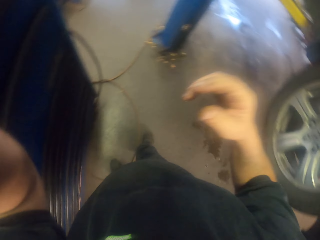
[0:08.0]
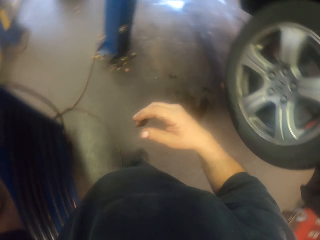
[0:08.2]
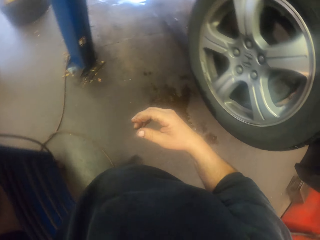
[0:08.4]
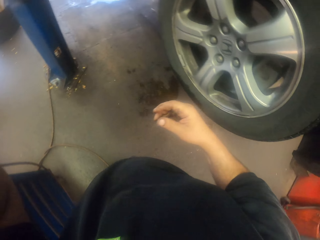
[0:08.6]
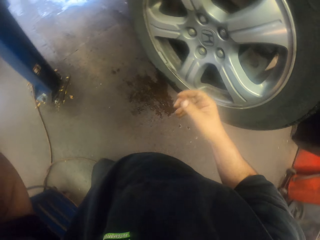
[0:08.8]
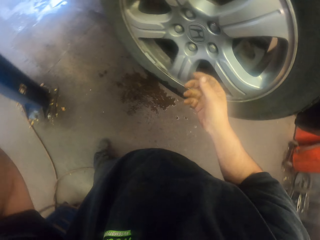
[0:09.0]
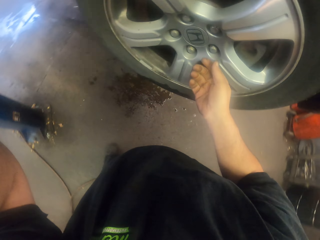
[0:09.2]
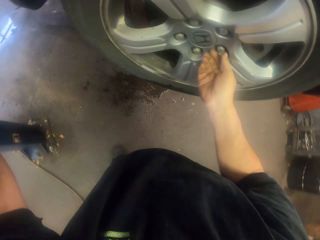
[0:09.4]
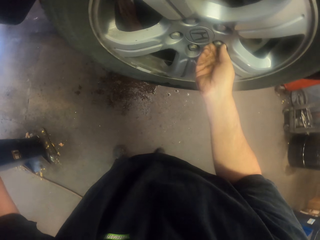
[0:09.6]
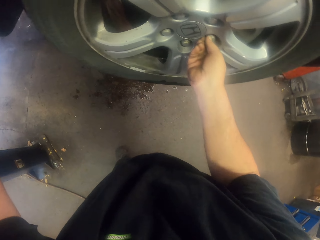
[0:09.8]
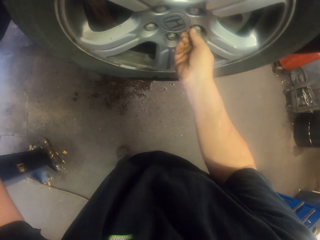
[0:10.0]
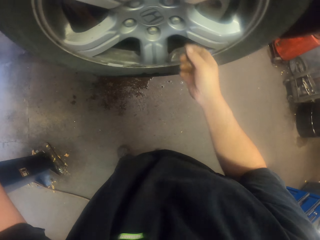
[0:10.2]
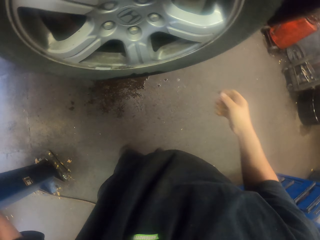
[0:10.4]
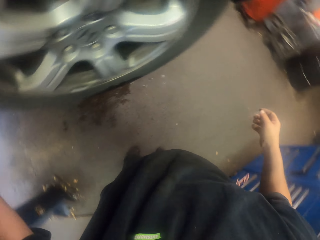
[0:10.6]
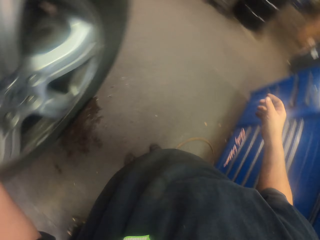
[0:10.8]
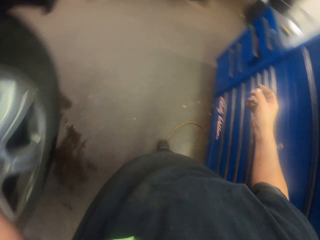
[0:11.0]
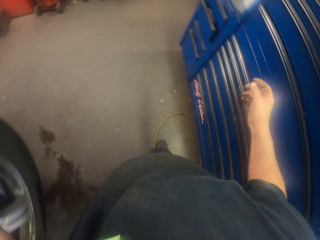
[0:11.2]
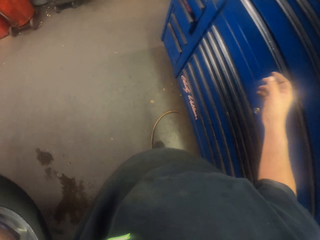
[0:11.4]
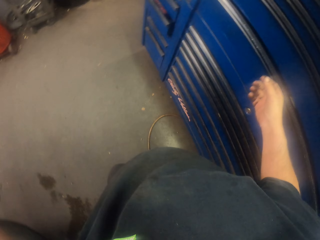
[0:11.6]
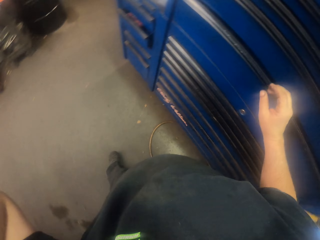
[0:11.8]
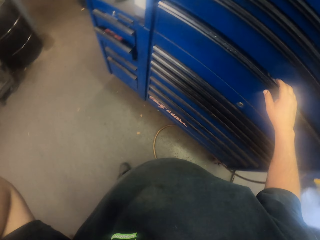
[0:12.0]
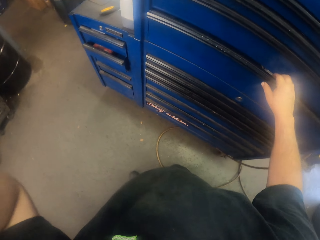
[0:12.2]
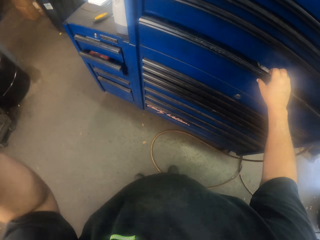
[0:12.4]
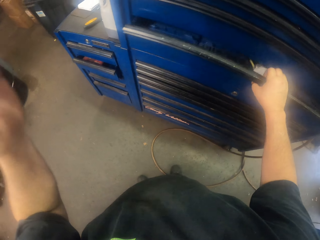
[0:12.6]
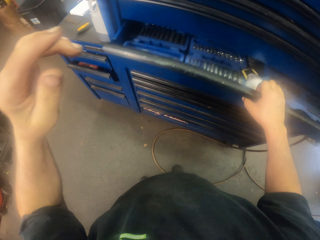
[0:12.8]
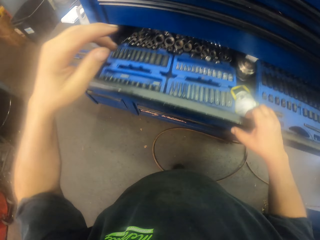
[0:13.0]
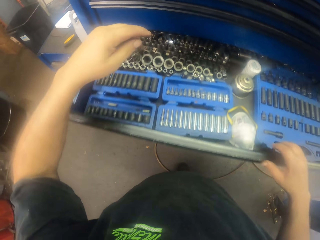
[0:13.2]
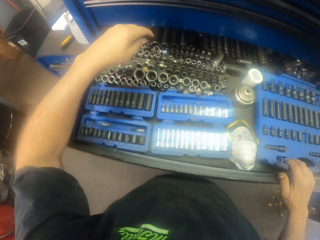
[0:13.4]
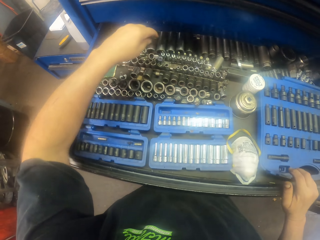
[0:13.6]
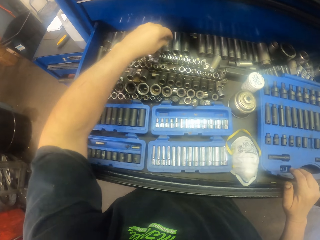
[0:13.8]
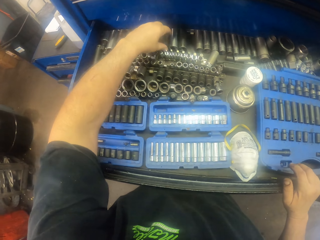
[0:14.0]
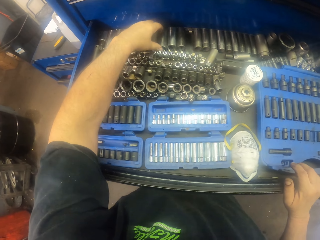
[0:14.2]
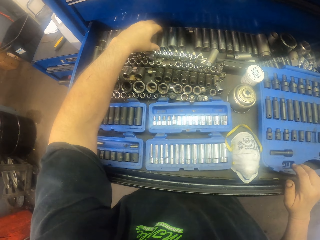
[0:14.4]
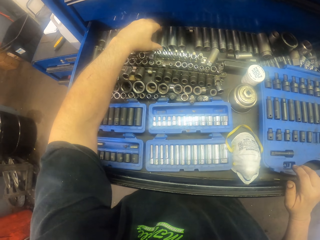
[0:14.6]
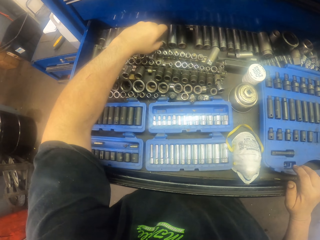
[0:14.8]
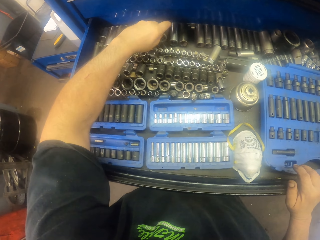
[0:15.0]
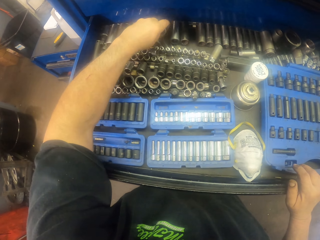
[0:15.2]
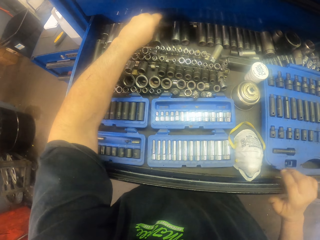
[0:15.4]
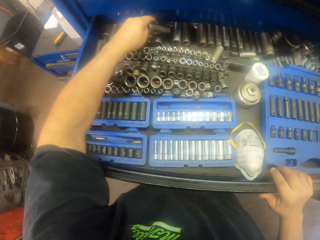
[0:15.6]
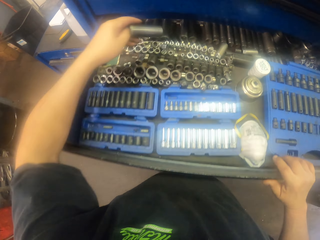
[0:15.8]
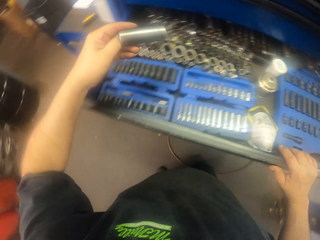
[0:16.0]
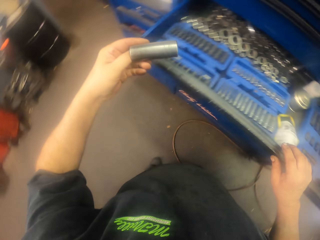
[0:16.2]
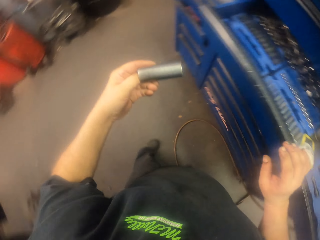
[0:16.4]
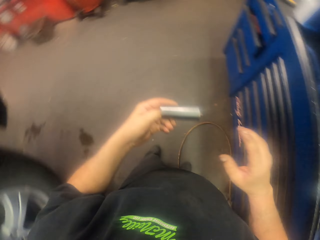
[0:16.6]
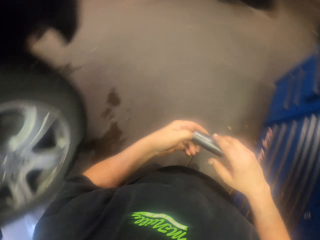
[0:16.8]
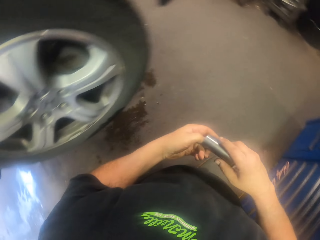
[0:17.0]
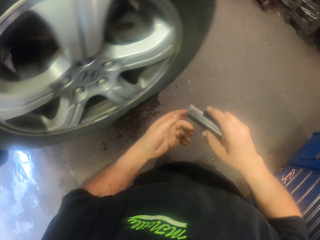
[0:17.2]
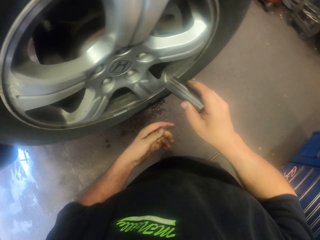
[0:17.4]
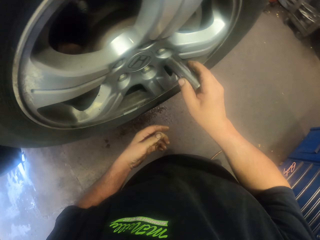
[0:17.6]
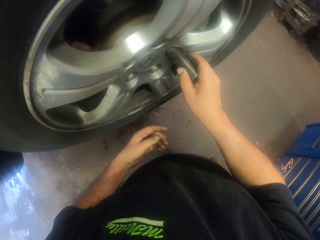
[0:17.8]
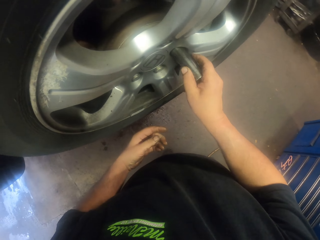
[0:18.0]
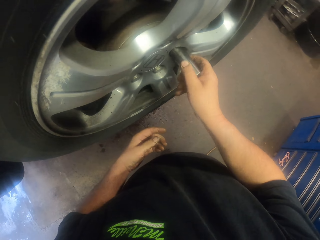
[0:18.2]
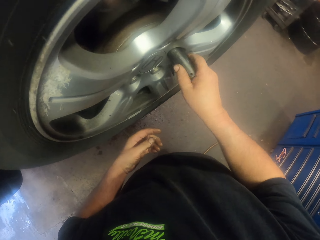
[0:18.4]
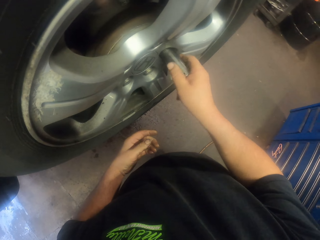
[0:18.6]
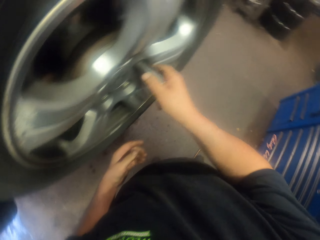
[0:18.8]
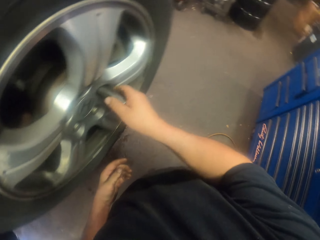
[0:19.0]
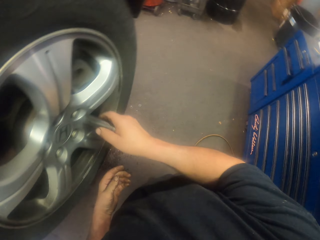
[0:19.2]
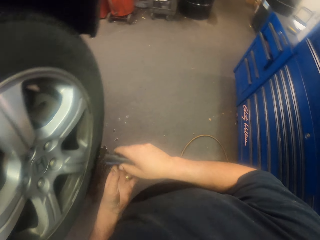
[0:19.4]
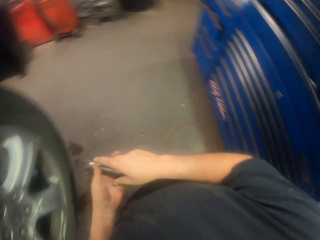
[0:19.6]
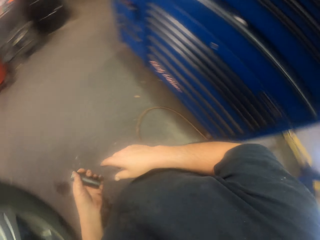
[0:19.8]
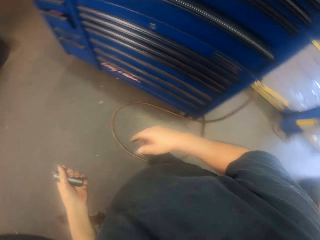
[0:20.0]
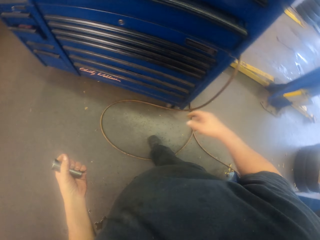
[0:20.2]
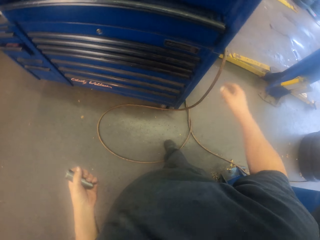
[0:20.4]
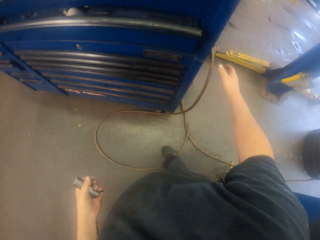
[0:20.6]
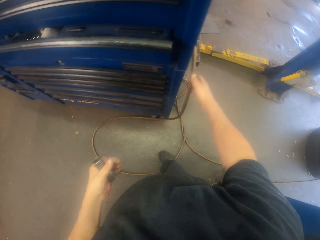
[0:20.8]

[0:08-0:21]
The camera wearer holds a wheel. They touch the wheel lock nut. They turn around. They open a tool box. They pick up a wheel lock nut remover. They hold a tube. They turn around. They rotate the wheel lock nut remover into the wheel lock nut. They put the tube in the wheel. They turn to the side.

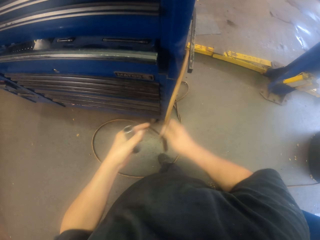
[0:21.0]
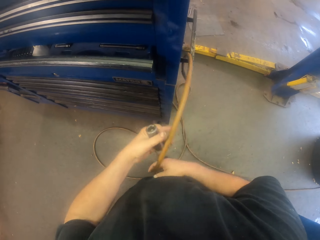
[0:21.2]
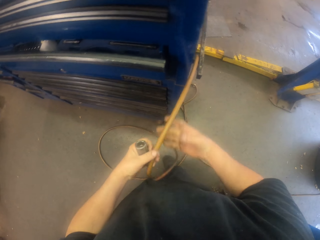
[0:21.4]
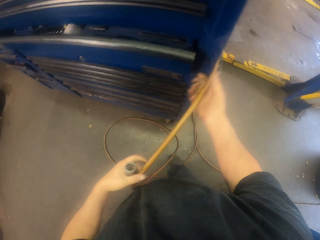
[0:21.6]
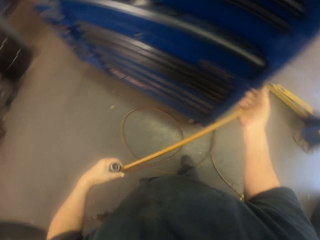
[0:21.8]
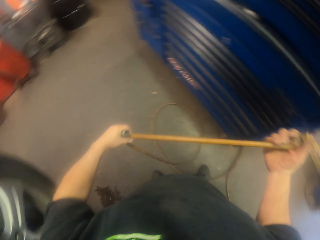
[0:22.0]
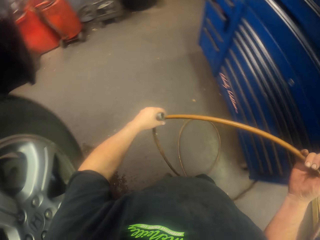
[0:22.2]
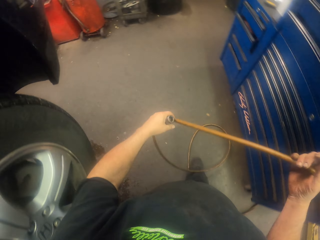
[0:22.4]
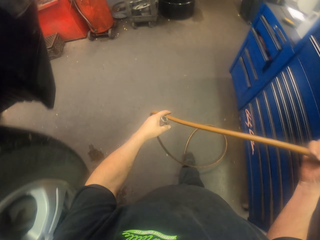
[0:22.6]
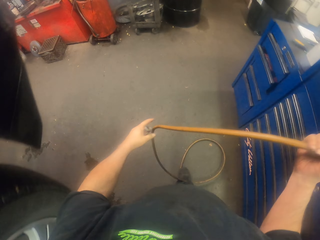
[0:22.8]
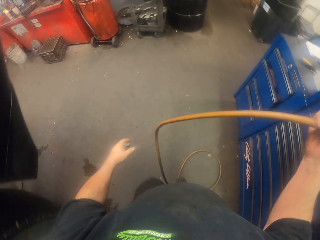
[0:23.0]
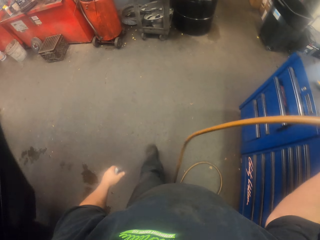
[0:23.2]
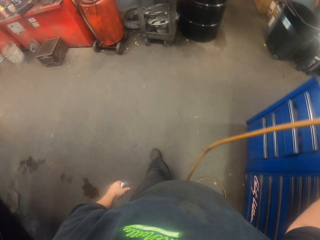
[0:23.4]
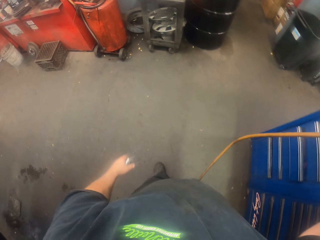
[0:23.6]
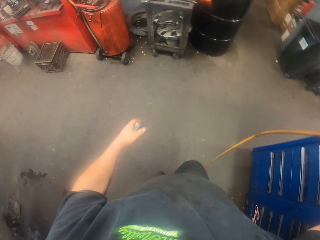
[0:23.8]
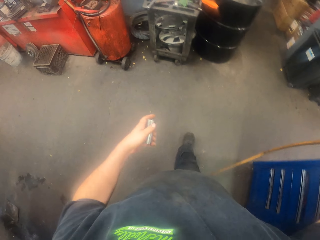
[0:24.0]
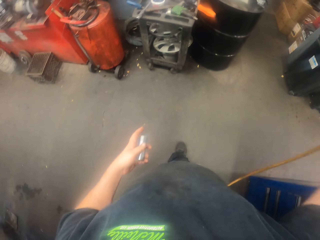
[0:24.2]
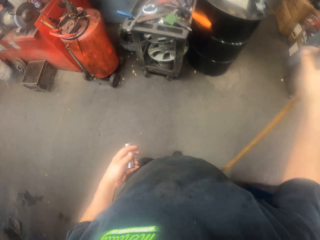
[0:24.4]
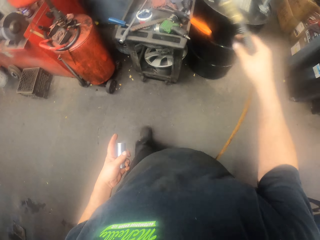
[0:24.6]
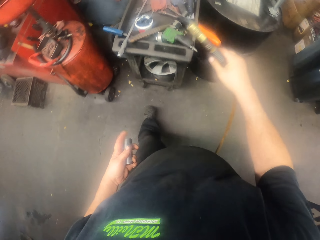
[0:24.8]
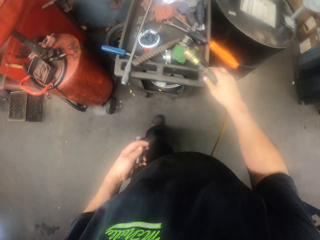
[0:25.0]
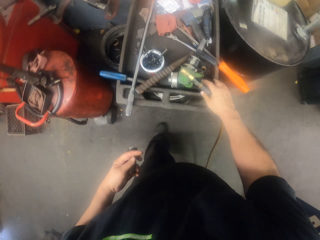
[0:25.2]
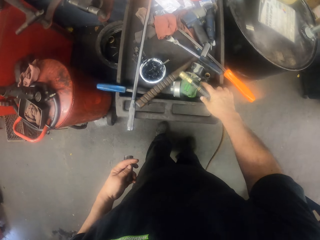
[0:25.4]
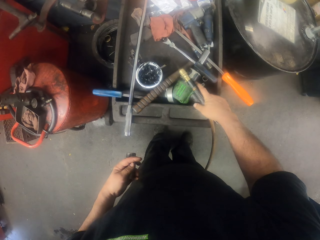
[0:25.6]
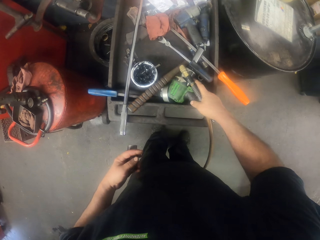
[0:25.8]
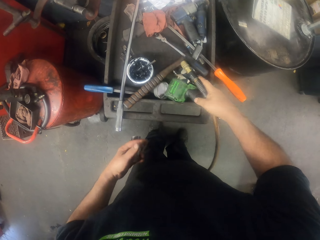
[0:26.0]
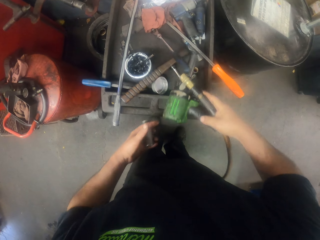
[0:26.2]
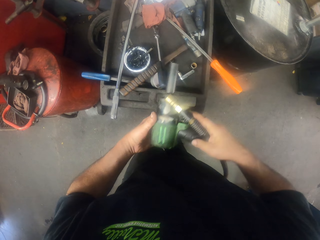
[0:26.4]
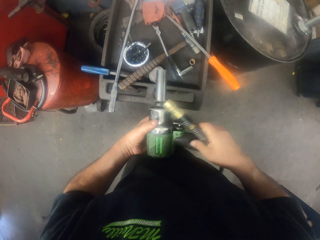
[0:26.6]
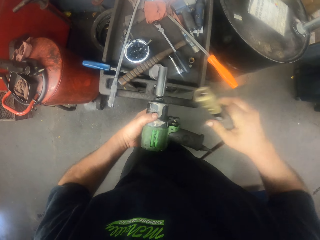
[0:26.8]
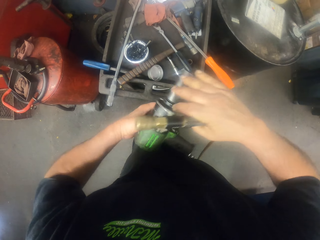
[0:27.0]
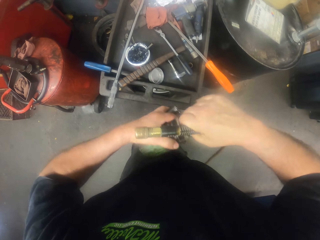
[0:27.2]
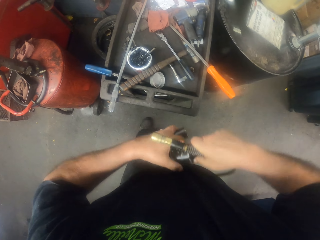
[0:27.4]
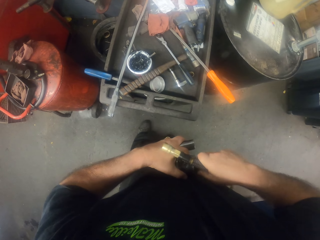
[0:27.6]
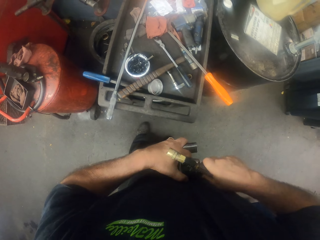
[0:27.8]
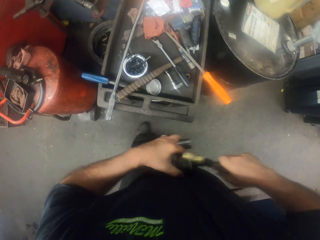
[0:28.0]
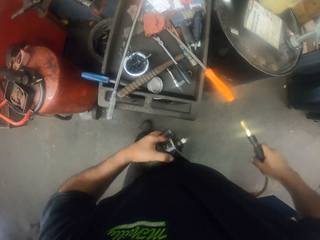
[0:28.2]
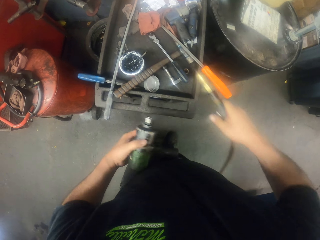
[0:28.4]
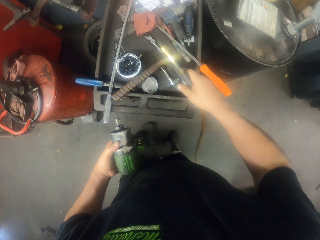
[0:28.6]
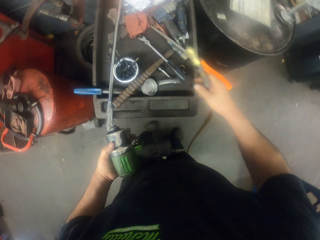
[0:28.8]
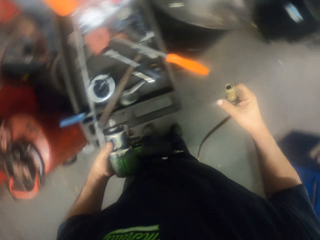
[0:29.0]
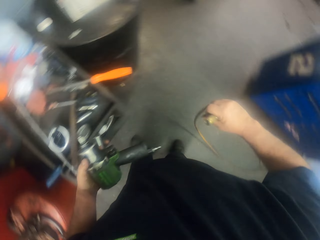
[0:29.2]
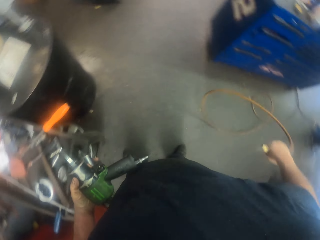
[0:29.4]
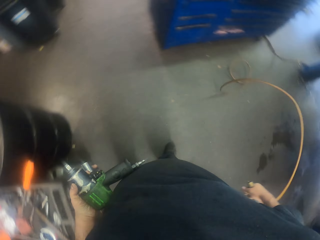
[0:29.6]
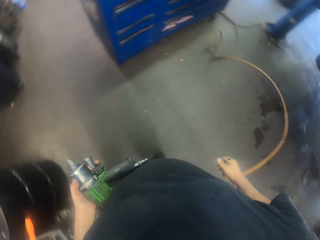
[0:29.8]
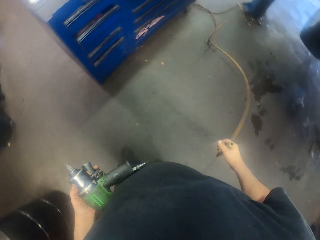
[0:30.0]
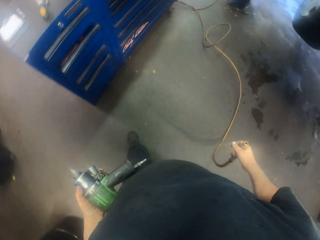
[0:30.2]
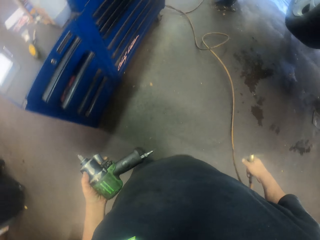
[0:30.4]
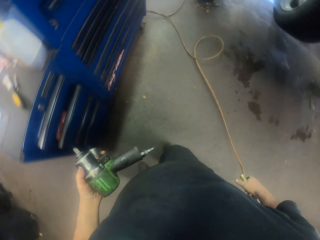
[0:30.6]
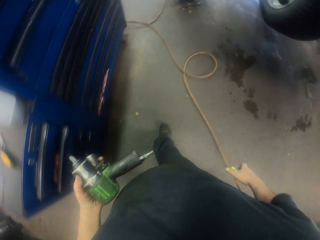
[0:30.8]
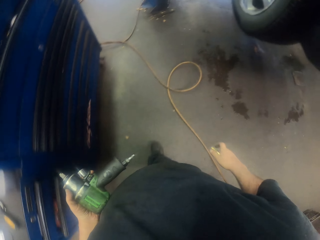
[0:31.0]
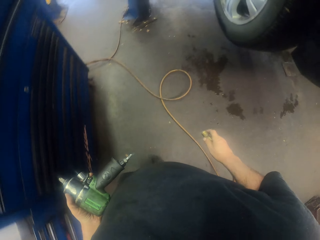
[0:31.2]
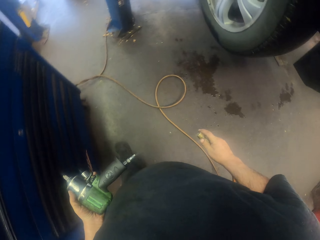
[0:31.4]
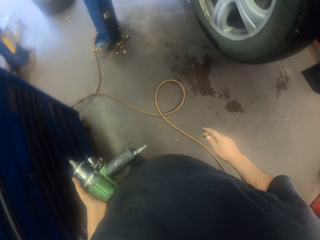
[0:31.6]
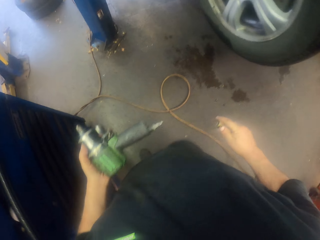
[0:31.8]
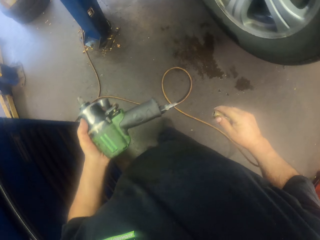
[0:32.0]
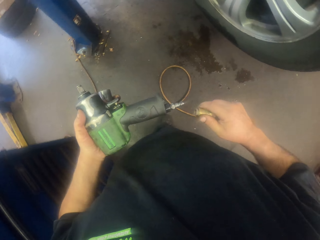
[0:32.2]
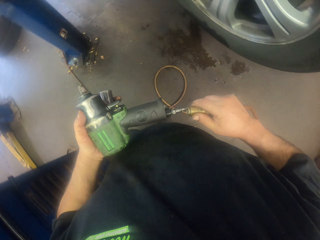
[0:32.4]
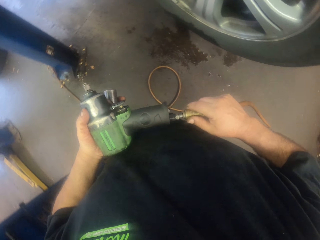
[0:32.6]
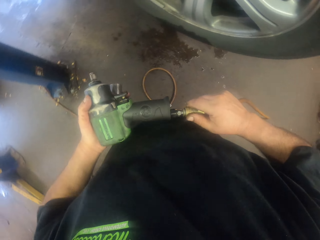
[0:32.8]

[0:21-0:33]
The camera wearer pulls a hose pipe. They hold the pipe. They turn to the side. They walk around. They stop. They pick up an impact wrench. They hold the impact wrench with the other hand. They remove the wheel lock nut remover from the impact driver. They drop the wheel lock nut remover. They turn to the side and walk around.
